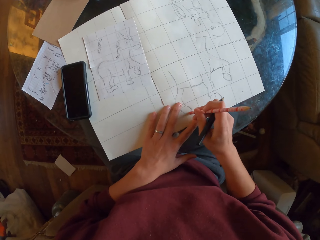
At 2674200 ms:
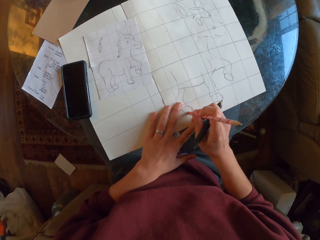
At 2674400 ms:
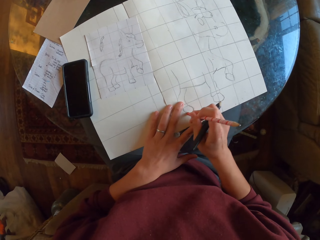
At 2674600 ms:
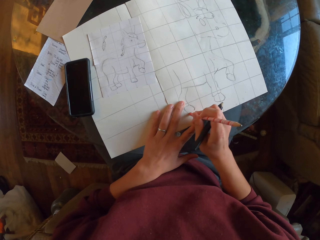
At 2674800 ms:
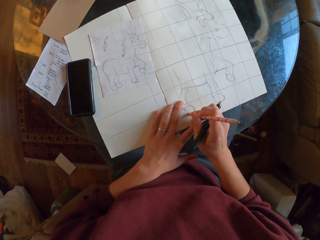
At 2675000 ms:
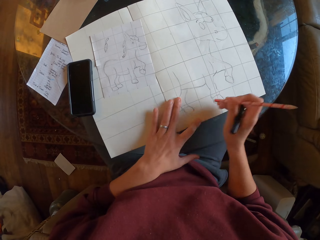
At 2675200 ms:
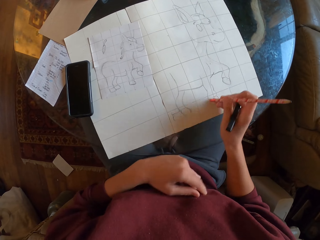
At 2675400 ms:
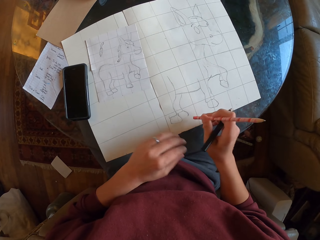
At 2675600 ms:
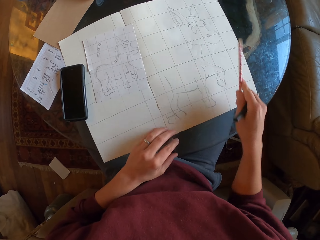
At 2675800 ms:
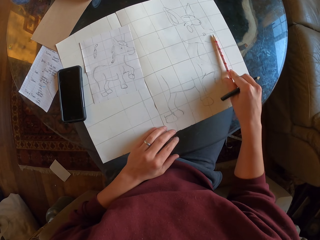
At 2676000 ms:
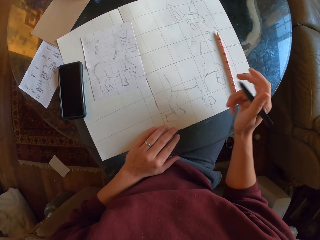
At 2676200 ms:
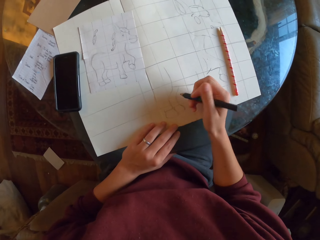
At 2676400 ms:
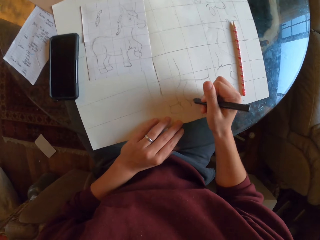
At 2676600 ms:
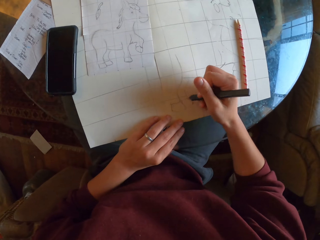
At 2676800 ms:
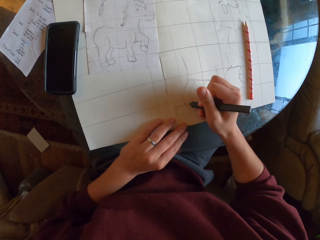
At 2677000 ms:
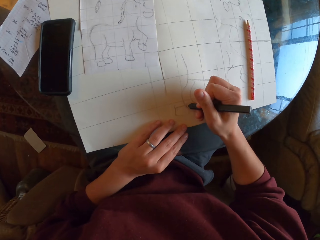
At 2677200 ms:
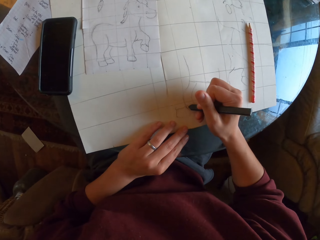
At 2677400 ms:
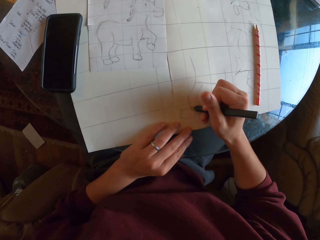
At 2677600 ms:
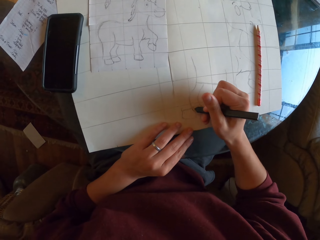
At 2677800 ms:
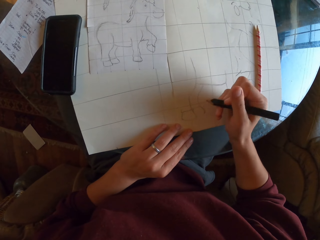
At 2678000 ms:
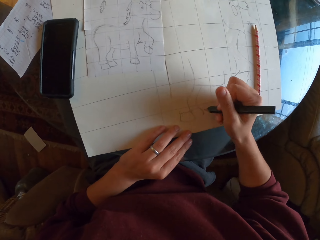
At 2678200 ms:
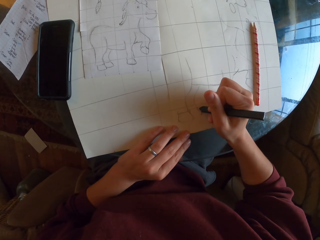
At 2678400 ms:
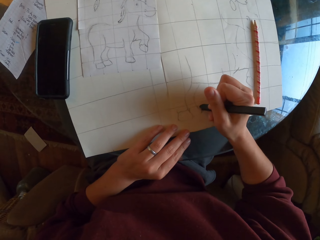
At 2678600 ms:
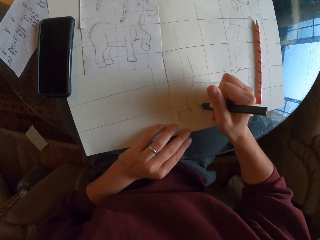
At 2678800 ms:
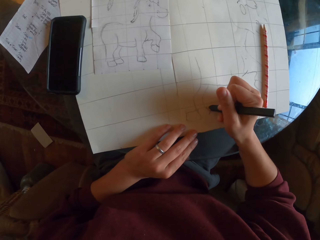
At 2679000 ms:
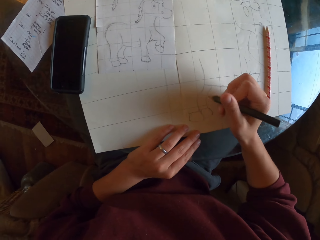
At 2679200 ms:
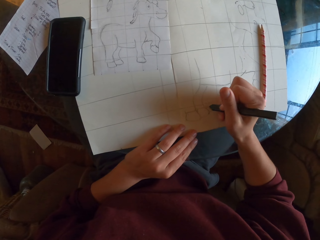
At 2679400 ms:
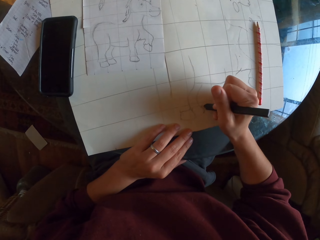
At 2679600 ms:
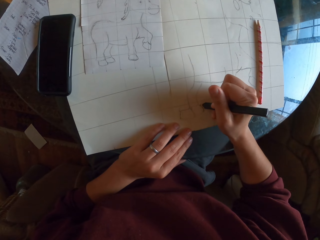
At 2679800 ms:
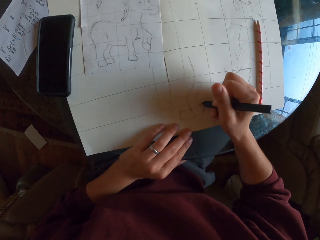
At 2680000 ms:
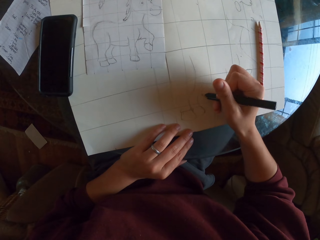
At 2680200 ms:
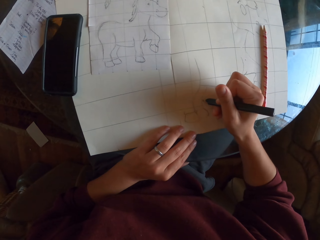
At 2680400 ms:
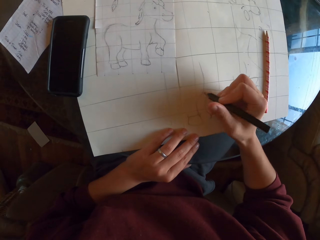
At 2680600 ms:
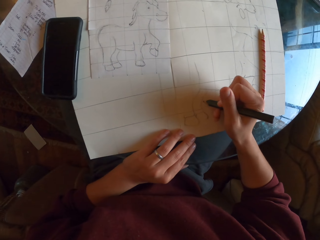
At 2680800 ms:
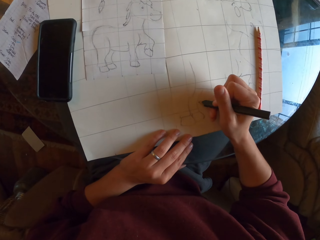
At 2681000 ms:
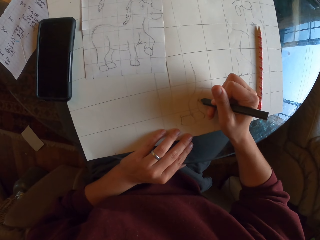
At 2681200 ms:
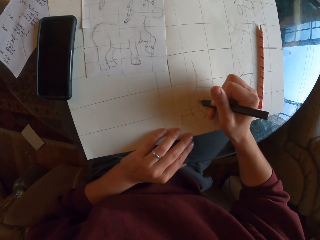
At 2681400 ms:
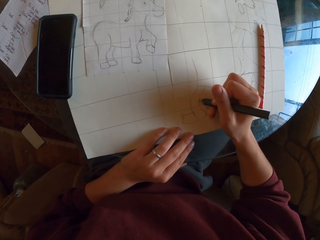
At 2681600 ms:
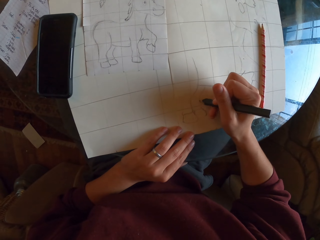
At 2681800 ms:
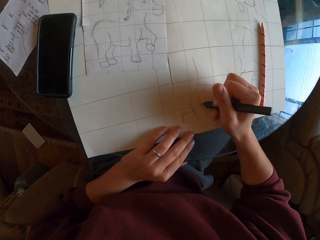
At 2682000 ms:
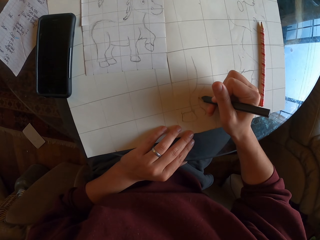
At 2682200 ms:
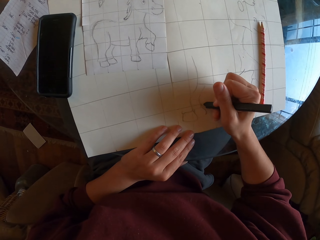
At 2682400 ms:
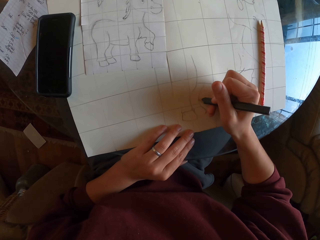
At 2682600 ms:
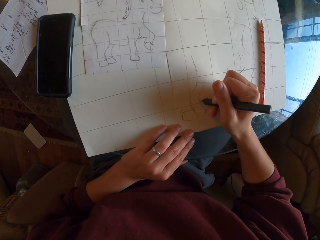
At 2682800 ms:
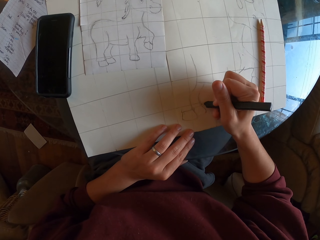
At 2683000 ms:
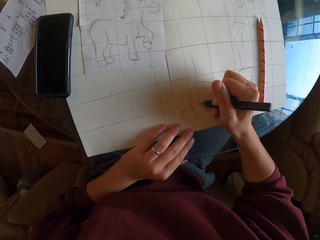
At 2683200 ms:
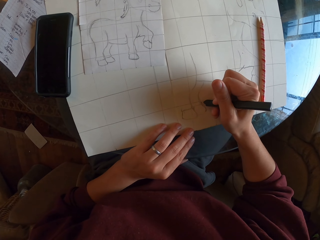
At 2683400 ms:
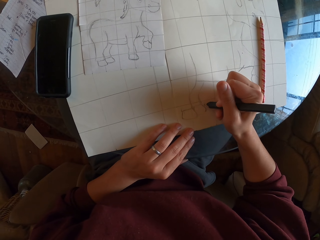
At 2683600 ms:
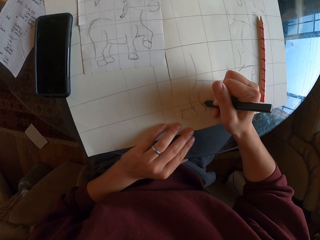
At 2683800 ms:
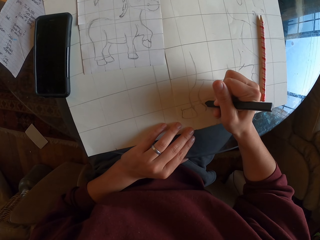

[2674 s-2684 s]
The camera wearer picks a pencil on the table. They erase the drawing with a rubber. They wipe the drawing paper with hand. They place the pencil on the table. They draw on the drawing paper.

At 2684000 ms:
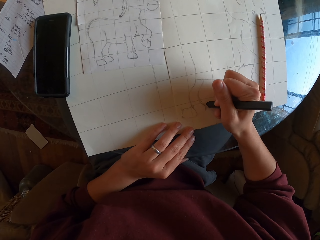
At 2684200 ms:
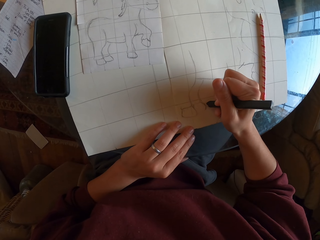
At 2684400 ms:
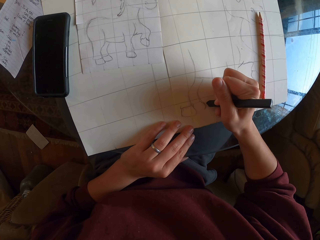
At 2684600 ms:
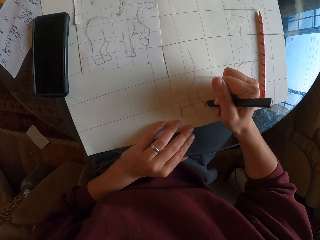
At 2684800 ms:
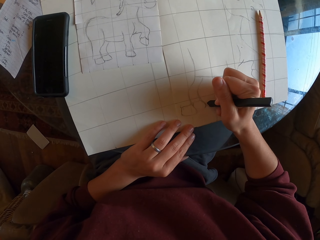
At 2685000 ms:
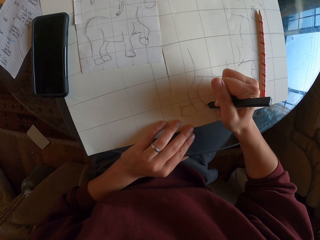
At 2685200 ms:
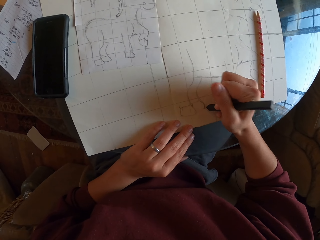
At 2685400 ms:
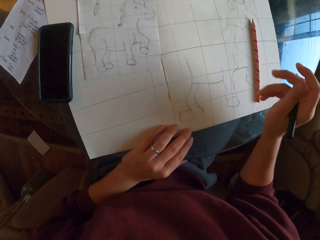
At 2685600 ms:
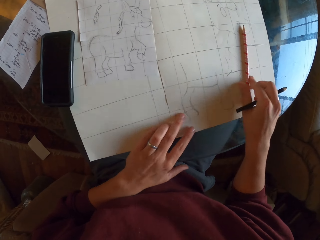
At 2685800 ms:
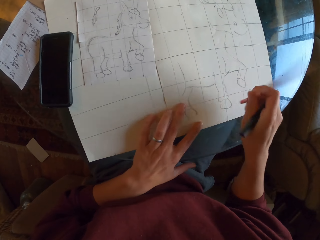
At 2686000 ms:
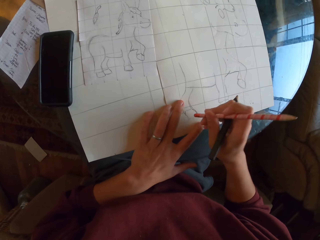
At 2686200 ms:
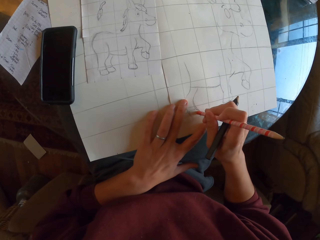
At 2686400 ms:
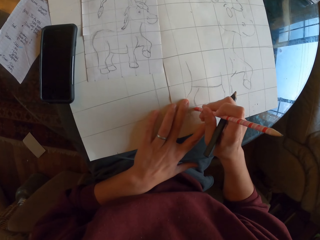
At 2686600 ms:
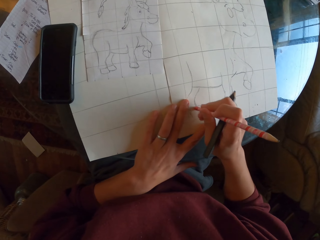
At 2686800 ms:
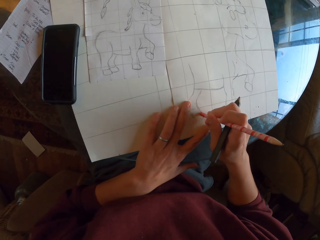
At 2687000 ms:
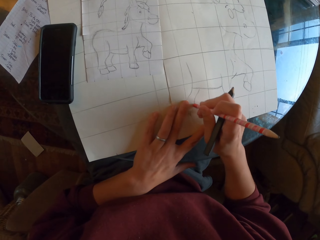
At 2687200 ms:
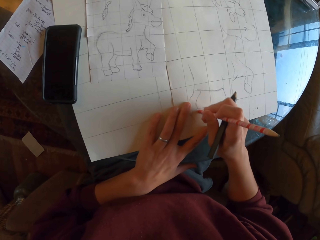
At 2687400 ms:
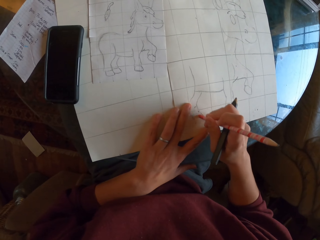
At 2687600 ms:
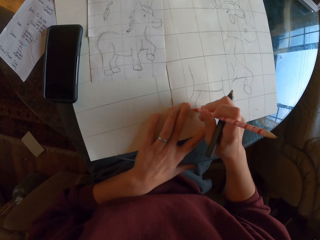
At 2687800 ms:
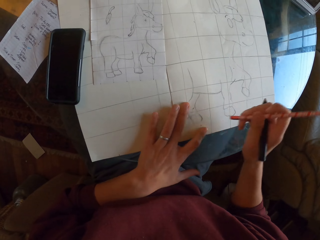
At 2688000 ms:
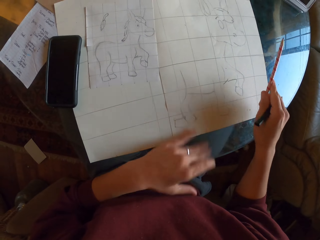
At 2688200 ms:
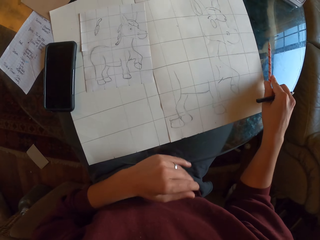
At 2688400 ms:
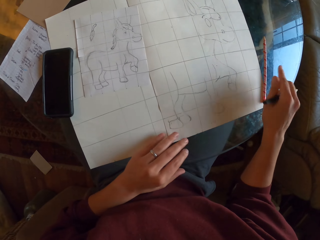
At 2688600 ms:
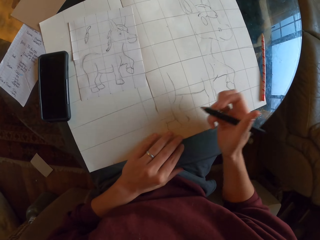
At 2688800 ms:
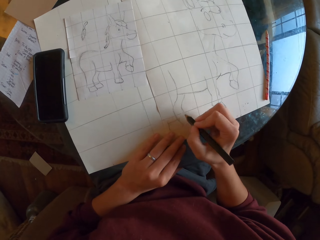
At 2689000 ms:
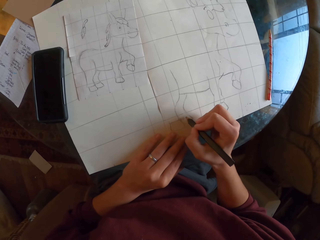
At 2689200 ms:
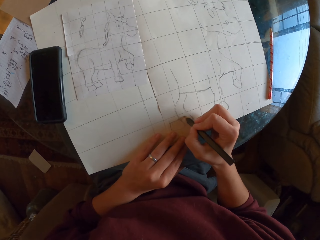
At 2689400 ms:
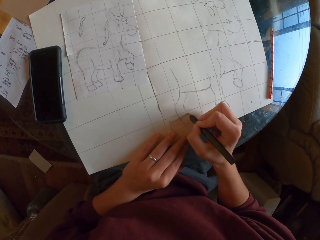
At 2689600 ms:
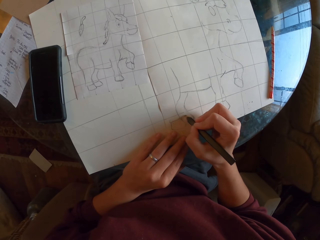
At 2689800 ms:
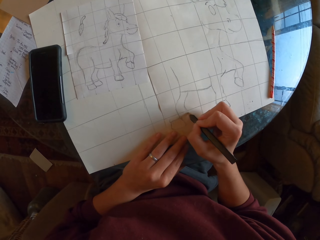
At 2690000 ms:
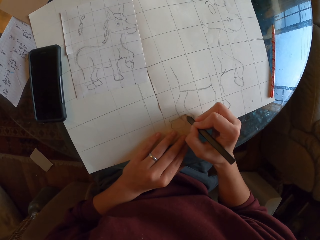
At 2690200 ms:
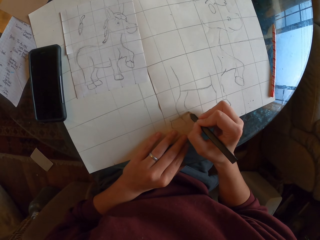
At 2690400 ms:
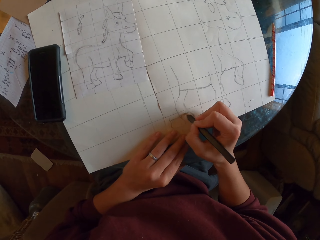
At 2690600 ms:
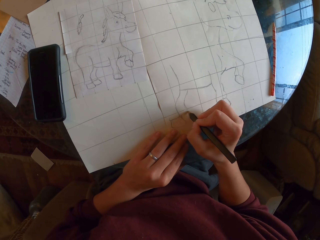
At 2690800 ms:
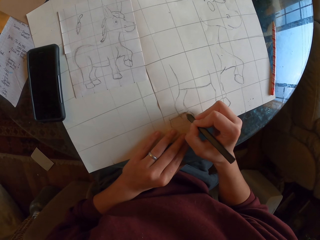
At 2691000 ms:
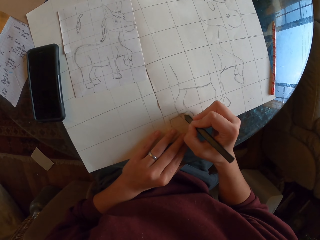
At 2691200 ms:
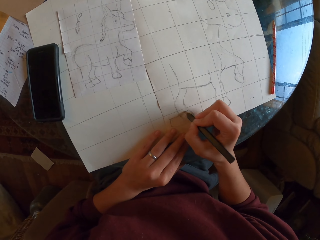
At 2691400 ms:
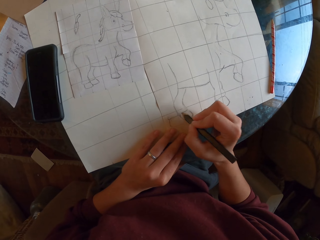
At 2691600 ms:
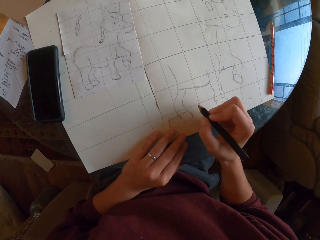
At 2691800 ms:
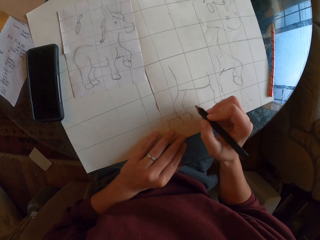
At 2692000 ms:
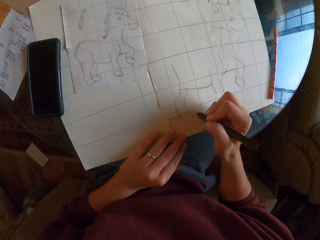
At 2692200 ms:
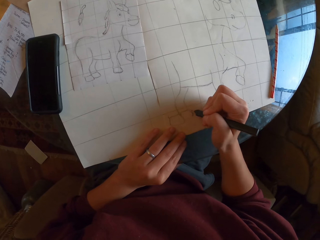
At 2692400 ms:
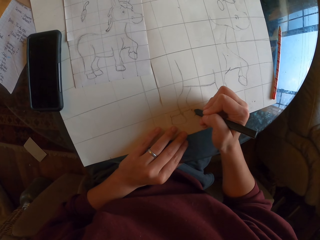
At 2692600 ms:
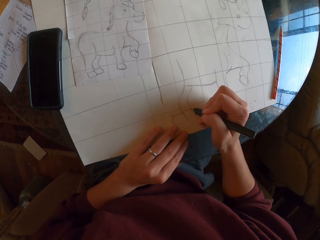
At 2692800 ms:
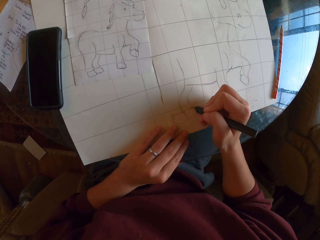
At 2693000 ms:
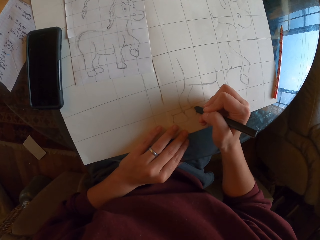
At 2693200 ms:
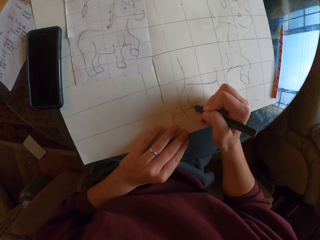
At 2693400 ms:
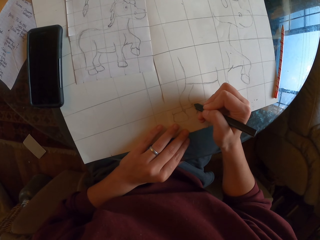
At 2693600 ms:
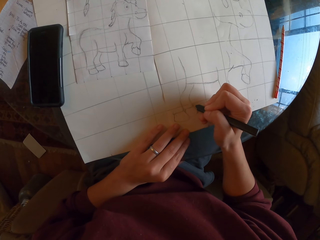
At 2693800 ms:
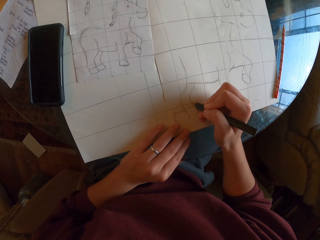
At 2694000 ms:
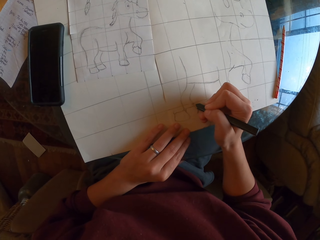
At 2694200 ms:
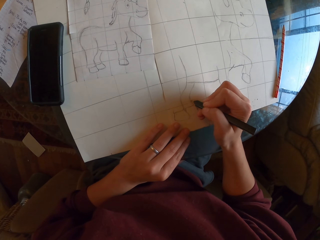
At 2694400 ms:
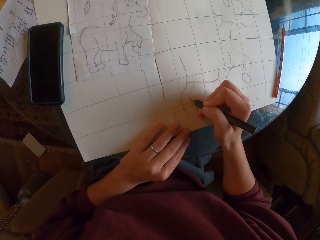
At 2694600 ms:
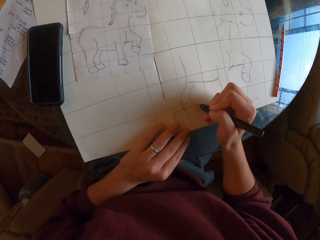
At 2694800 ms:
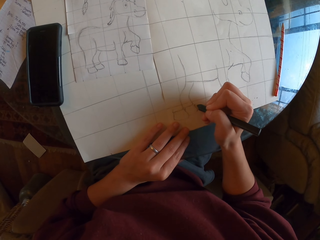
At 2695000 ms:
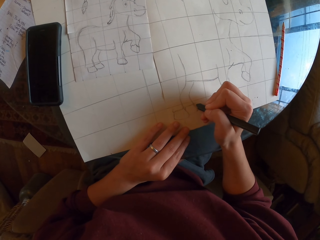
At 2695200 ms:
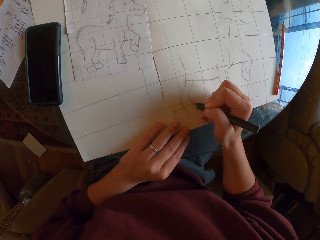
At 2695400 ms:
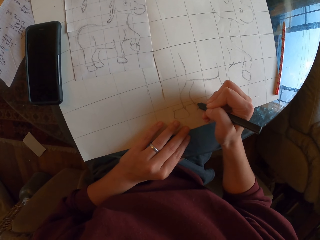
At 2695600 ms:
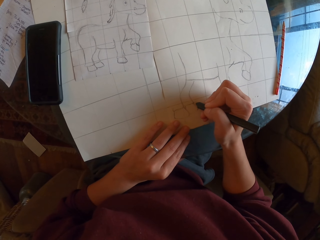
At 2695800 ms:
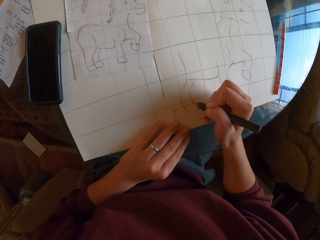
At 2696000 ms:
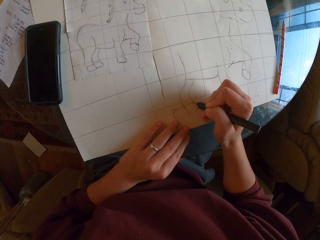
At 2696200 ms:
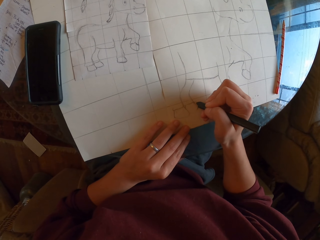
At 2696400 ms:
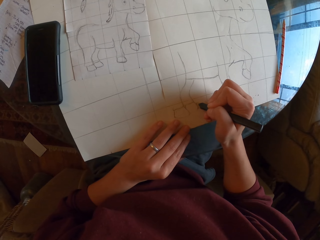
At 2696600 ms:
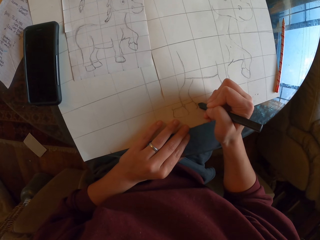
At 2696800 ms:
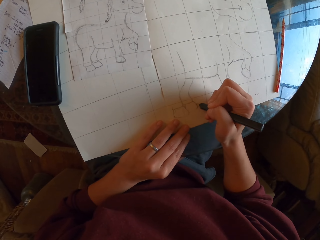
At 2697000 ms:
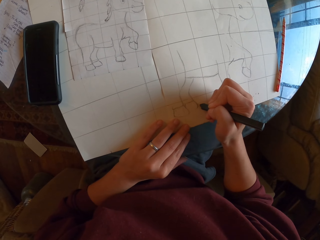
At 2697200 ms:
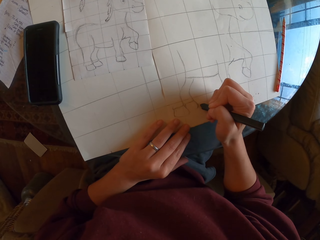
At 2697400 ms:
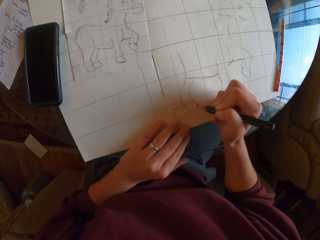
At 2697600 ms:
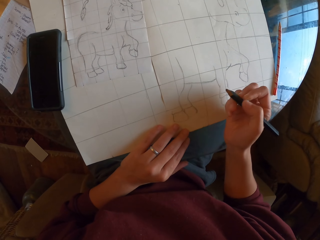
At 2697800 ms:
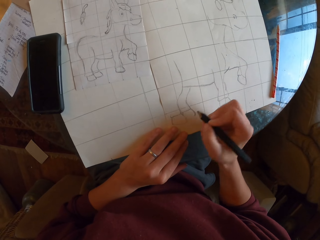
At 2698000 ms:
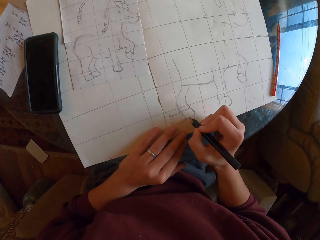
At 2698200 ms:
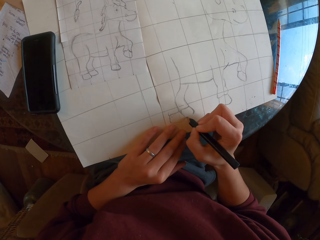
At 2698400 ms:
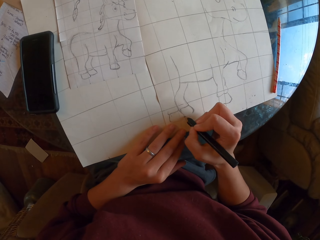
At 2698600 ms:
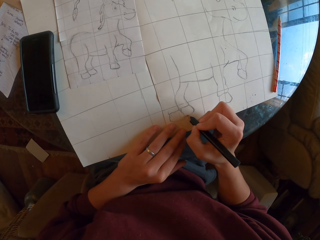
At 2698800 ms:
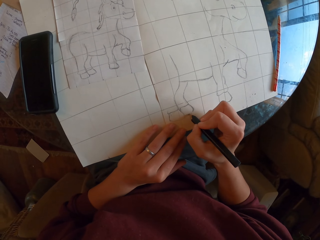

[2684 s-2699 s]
The camera wearer picks a pencil on the table. They erase the drawing with a rubber. They wipe the drawing paper with hand. They place the pencil on the table. They draw on the drawing paper.
